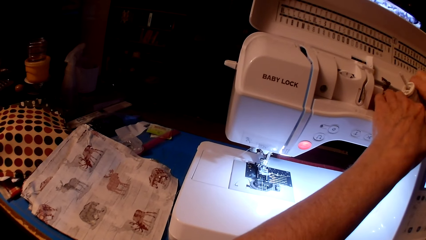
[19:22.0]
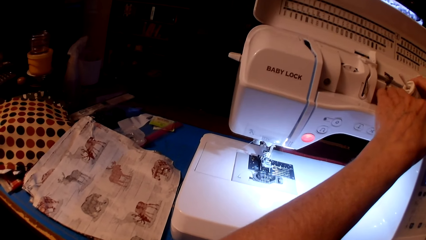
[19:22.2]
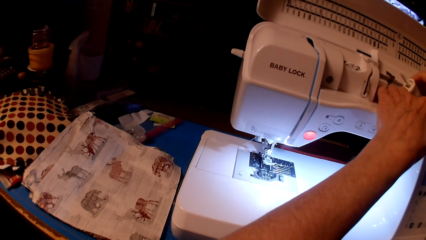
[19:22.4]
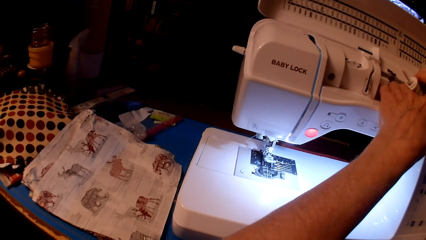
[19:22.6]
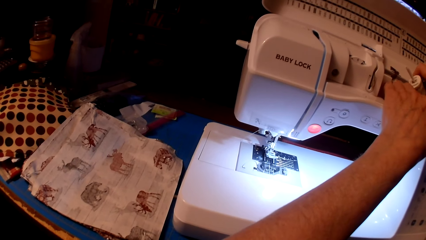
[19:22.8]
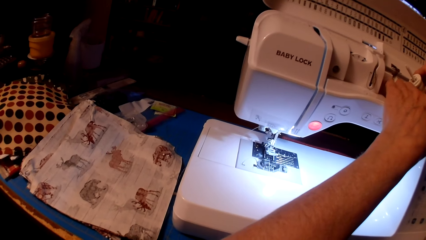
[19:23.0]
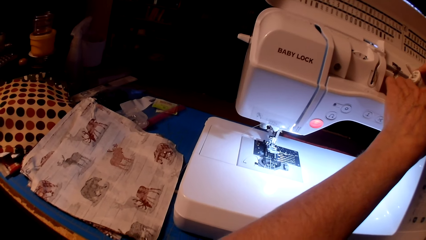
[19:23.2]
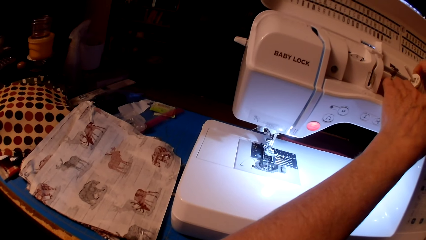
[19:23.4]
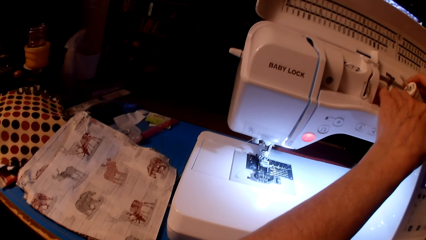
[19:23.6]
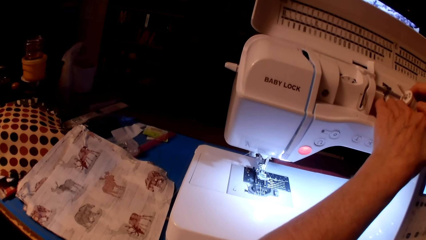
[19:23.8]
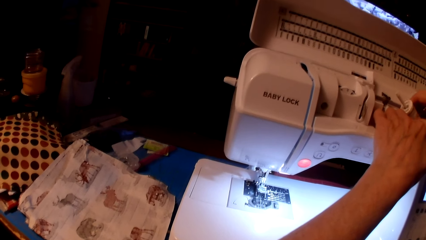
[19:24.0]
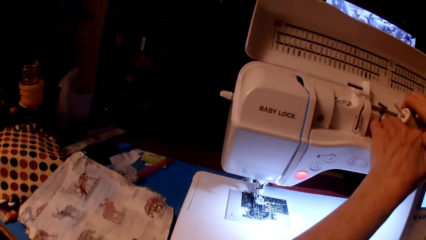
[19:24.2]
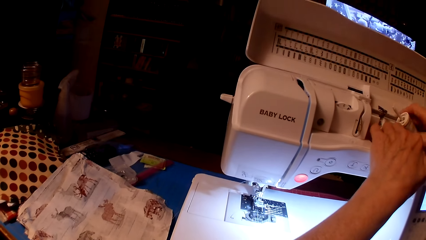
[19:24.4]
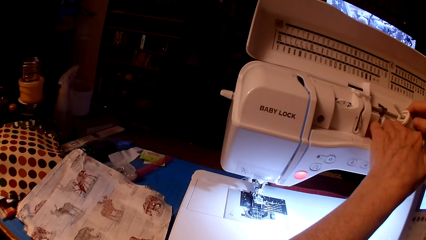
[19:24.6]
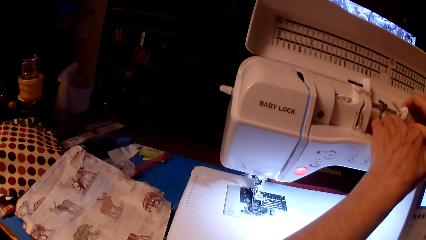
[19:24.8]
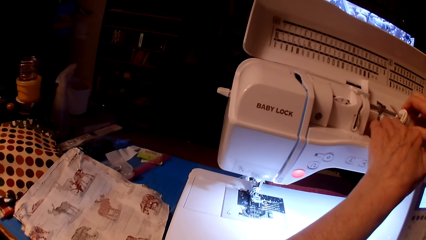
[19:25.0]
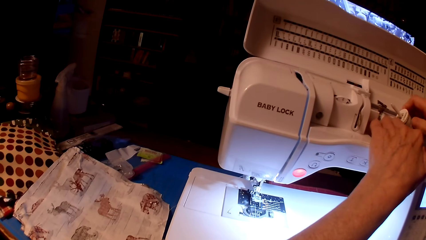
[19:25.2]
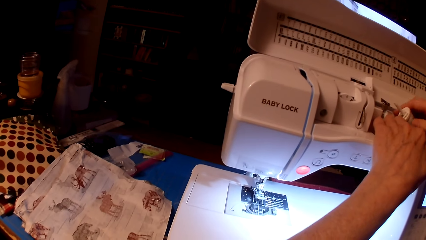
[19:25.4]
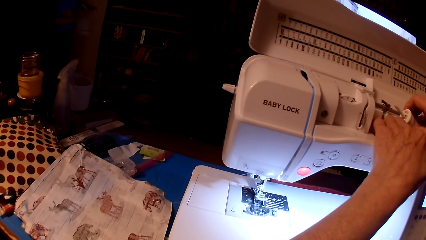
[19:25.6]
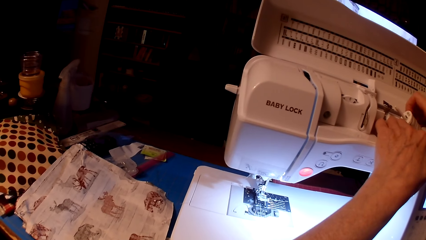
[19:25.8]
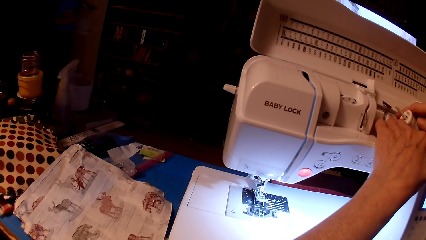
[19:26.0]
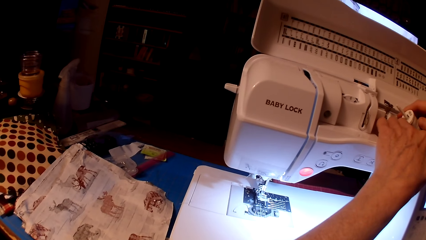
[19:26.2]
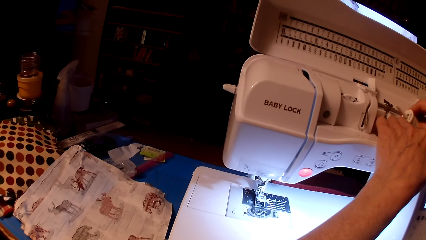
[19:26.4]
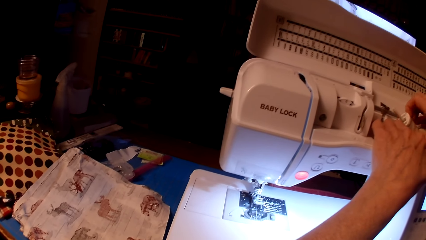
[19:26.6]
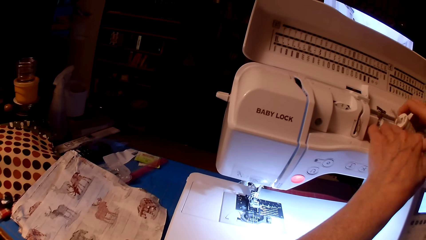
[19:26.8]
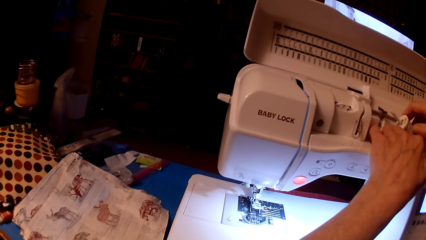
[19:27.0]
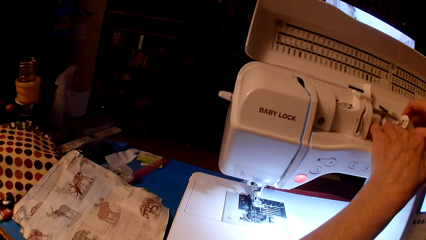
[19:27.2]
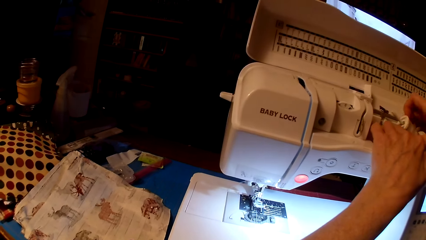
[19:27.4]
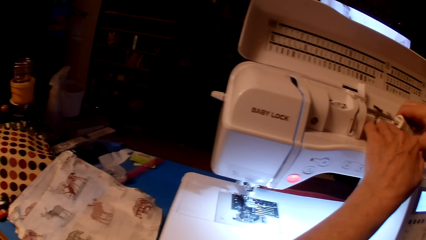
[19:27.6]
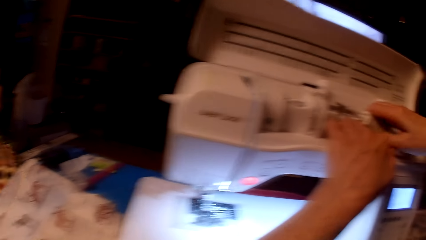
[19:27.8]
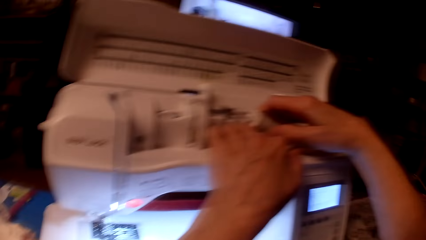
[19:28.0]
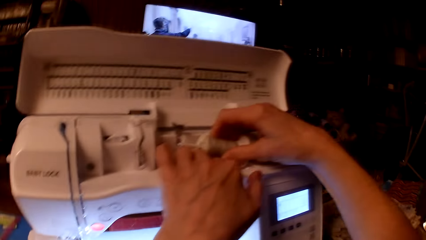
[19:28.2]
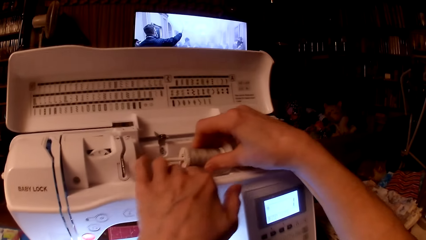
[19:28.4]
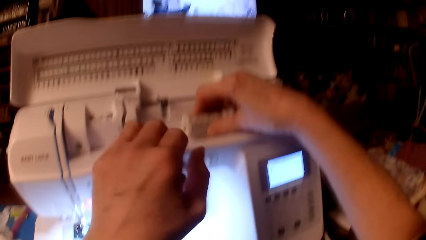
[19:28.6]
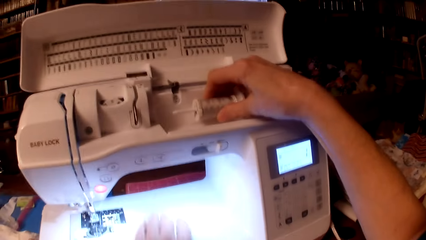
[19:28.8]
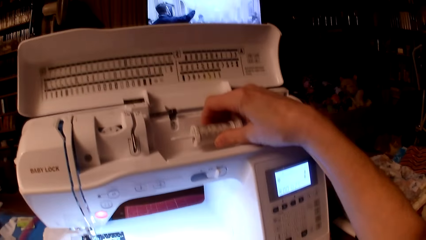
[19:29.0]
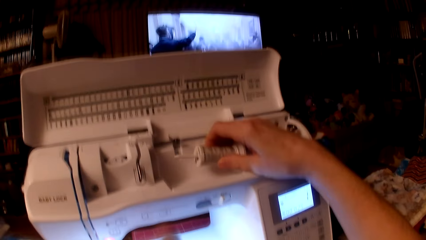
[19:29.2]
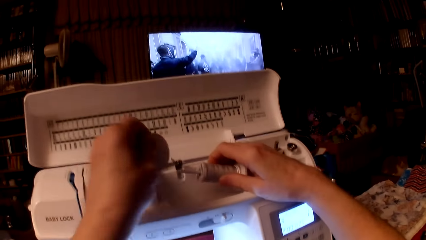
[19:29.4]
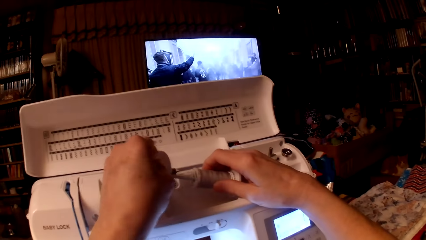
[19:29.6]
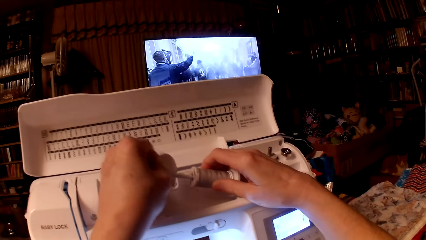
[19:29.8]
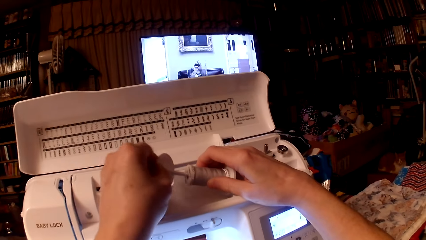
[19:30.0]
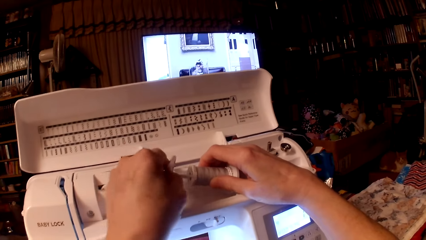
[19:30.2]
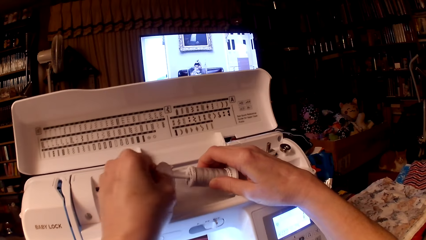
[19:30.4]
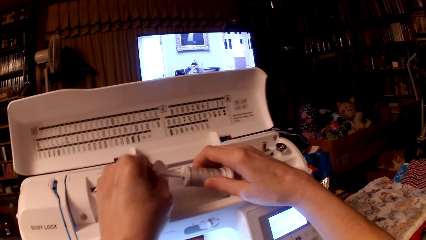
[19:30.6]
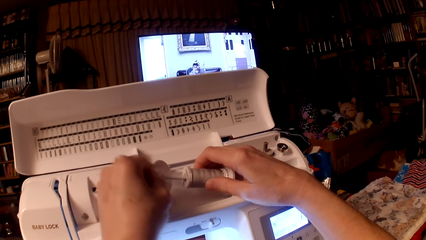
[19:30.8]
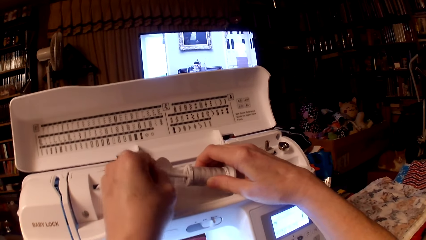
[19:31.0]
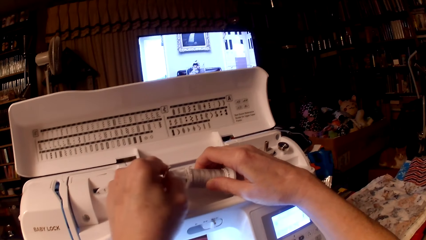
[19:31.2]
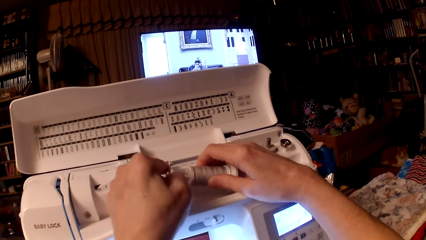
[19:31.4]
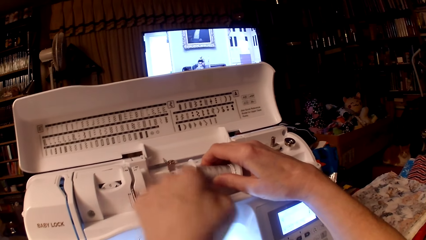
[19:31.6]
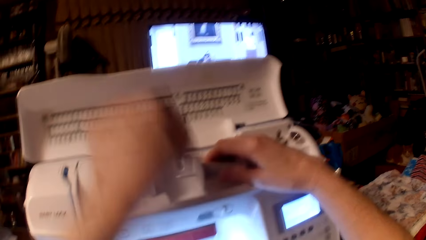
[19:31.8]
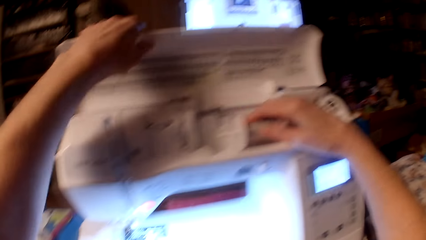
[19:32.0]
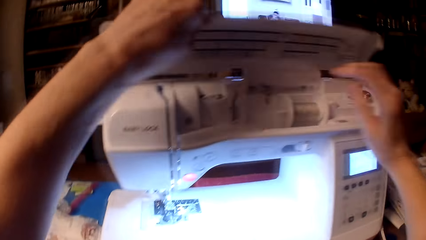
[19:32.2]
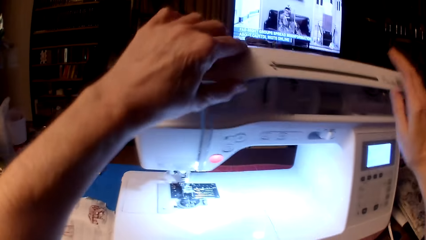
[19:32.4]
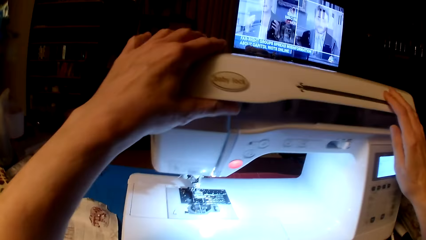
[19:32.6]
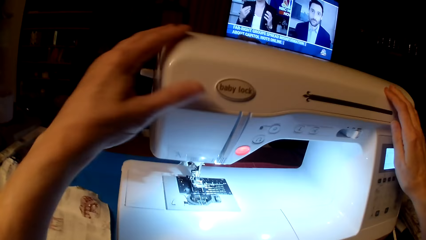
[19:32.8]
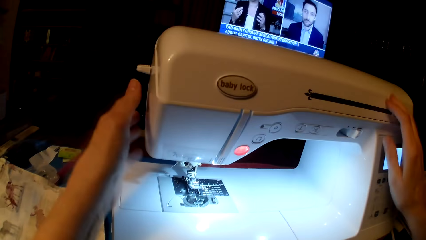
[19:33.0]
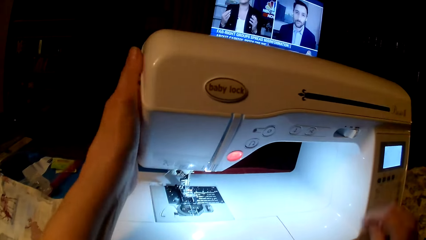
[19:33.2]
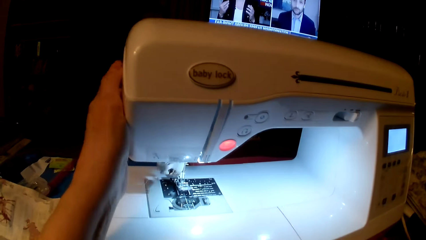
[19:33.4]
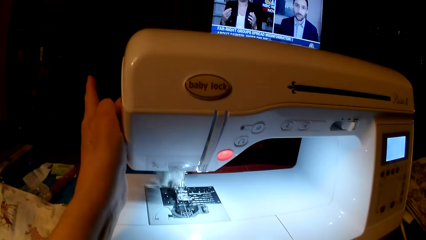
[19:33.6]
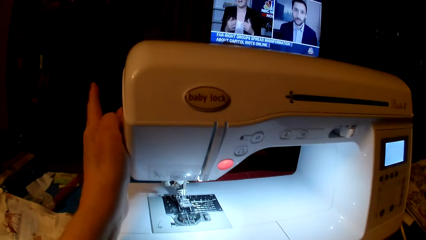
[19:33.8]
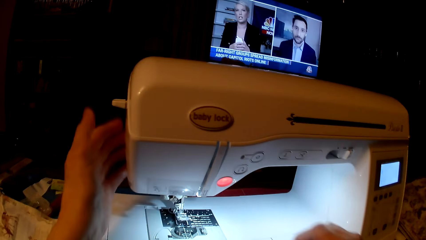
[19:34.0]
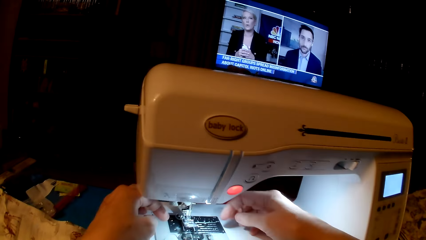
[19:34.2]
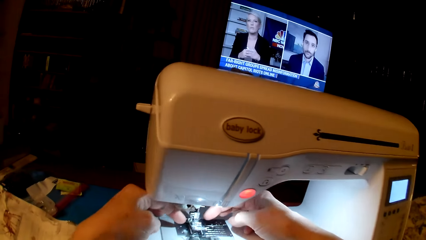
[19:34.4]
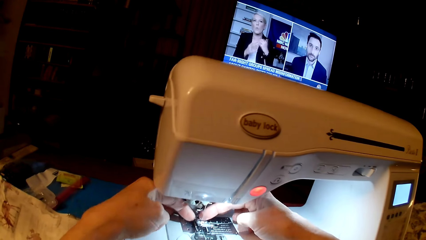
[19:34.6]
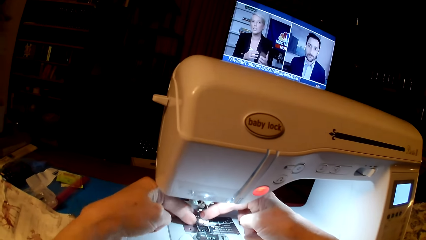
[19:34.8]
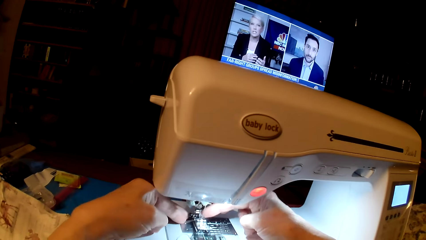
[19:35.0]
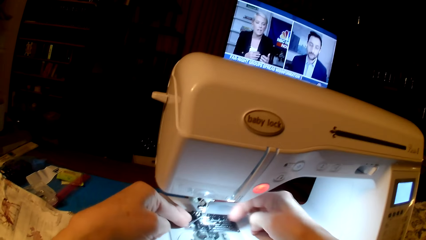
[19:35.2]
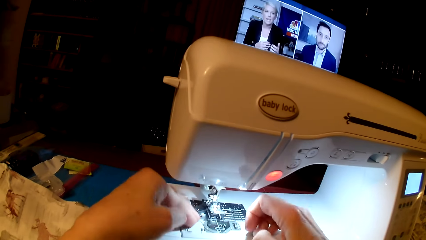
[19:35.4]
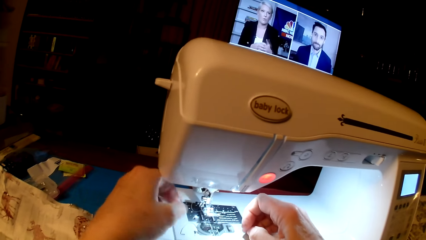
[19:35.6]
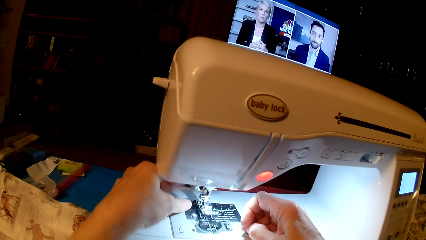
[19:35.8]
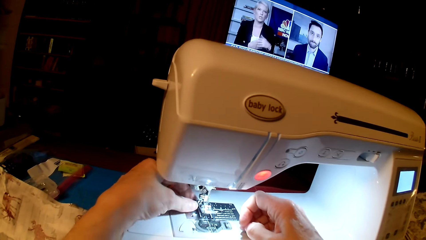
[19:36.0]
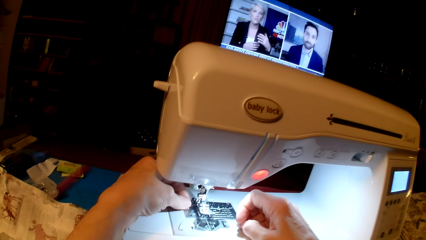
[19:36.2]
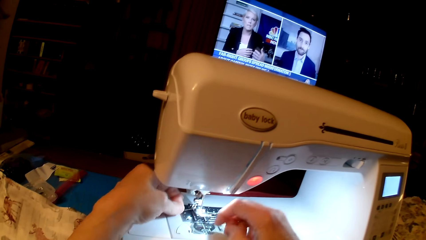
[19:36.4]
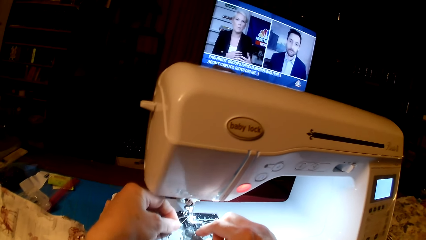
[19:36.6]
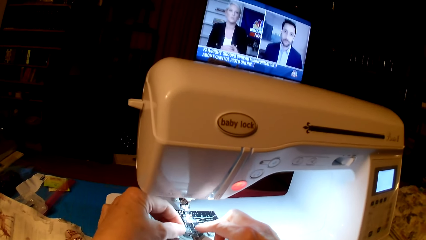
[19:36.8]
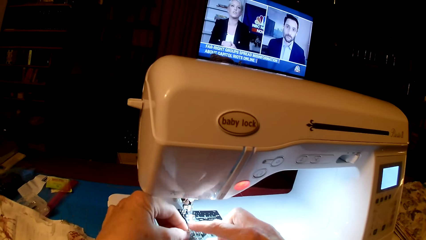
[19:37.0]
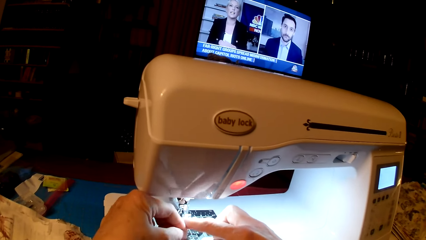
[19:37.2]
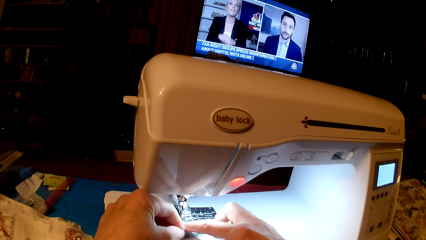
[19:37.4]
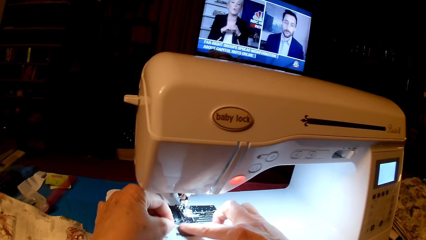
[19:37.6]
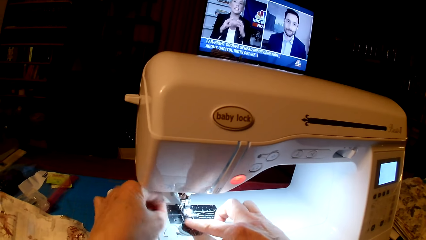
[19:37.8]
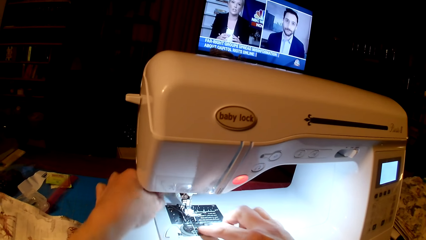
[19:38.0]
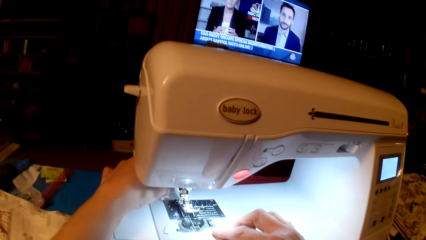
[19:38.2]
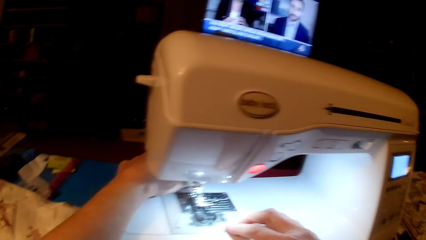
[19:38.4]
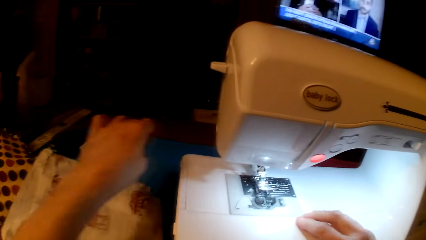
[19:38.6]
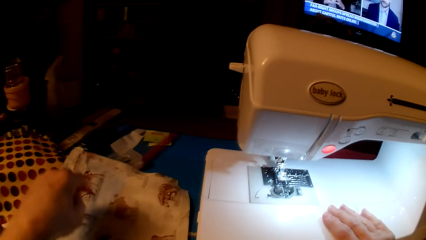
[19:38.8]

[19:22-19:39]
The camera wearer stares at the pillow cushion. They rotate the thread on the holder. They put the spool cap on the spool pin. They flip the thread holder. They lower the sewing machine top. They lock the sewing machine. They hold the leg lifter. They fix the sewing thread.
